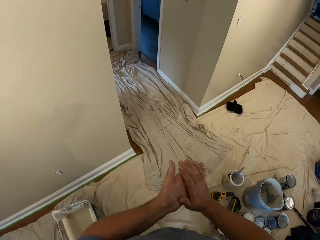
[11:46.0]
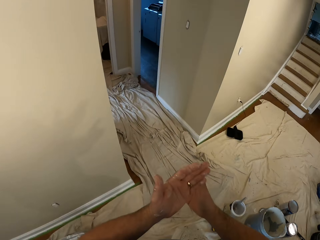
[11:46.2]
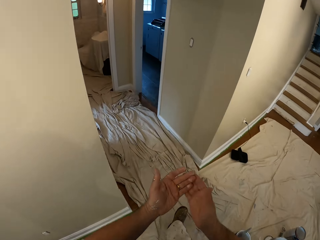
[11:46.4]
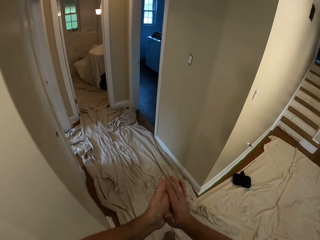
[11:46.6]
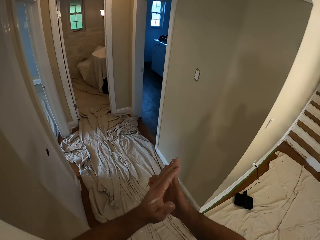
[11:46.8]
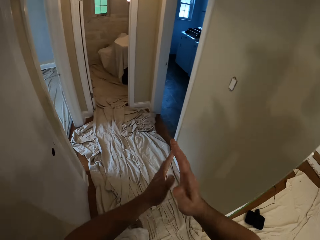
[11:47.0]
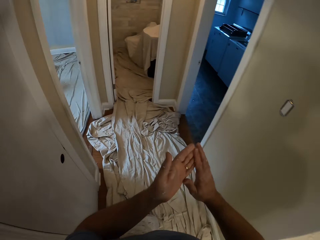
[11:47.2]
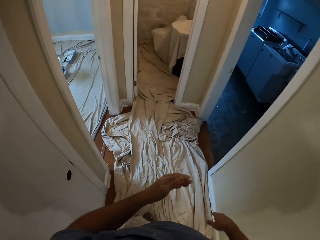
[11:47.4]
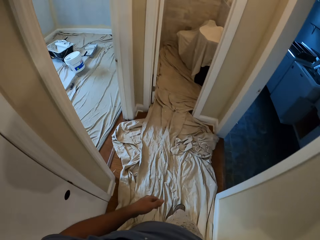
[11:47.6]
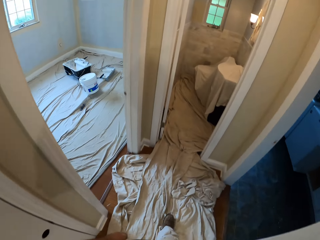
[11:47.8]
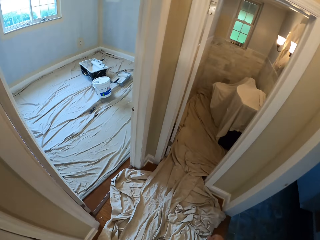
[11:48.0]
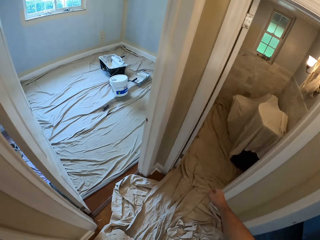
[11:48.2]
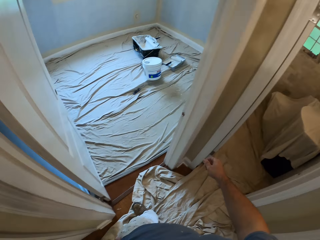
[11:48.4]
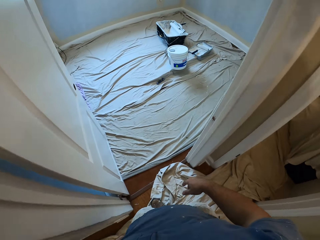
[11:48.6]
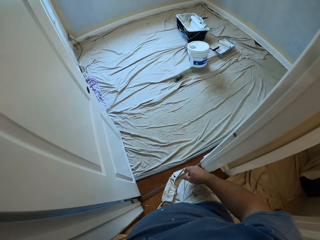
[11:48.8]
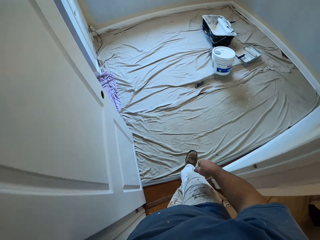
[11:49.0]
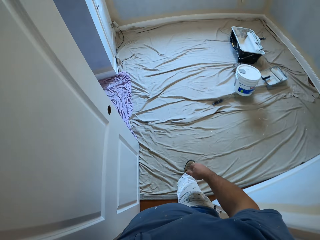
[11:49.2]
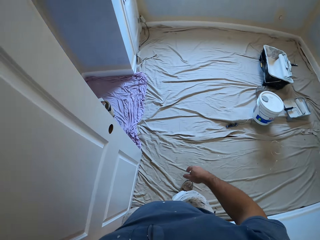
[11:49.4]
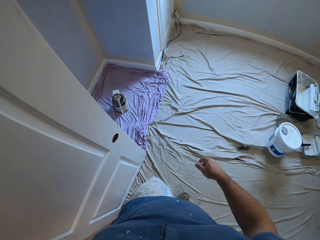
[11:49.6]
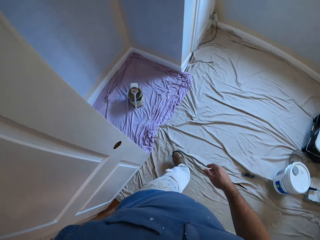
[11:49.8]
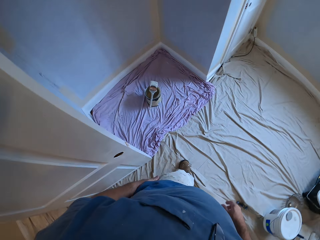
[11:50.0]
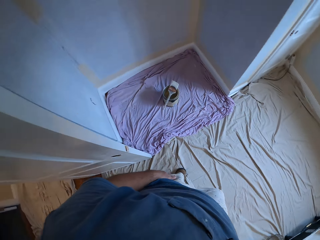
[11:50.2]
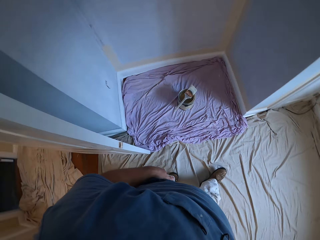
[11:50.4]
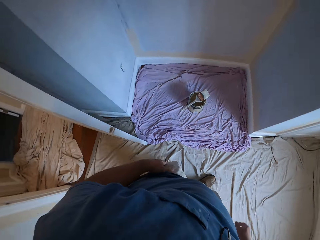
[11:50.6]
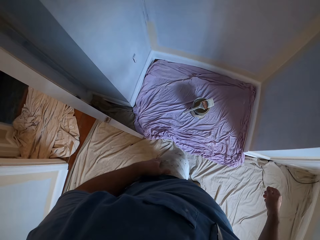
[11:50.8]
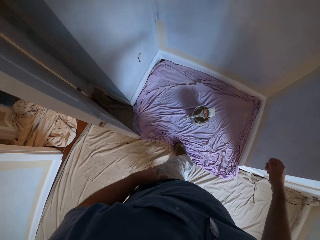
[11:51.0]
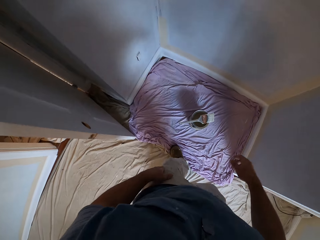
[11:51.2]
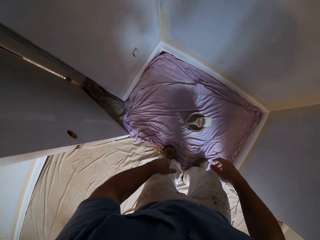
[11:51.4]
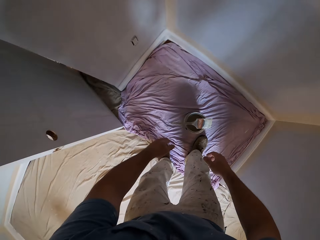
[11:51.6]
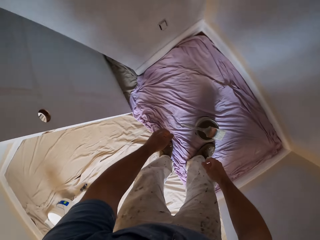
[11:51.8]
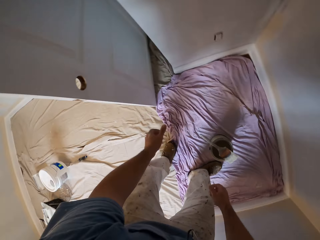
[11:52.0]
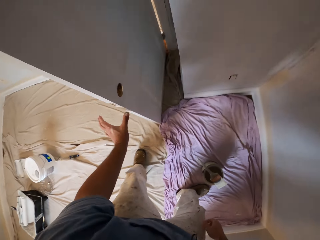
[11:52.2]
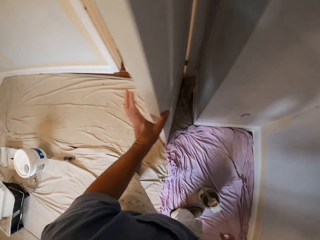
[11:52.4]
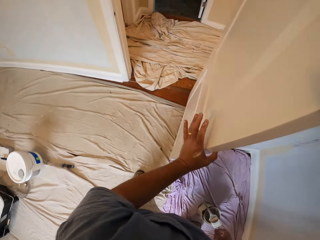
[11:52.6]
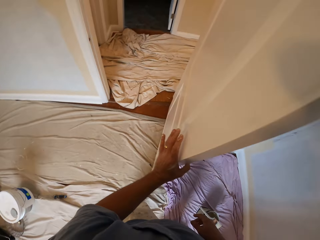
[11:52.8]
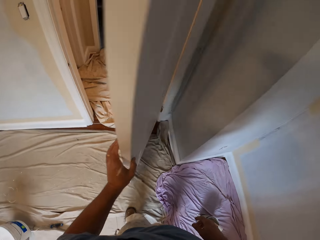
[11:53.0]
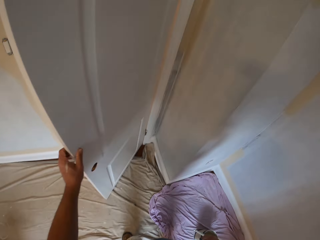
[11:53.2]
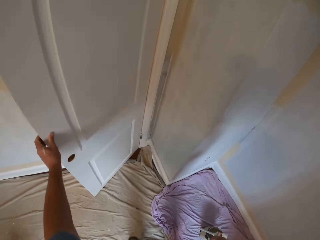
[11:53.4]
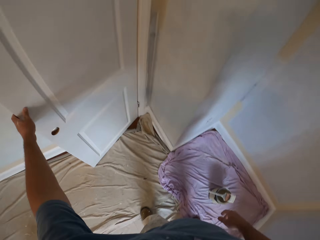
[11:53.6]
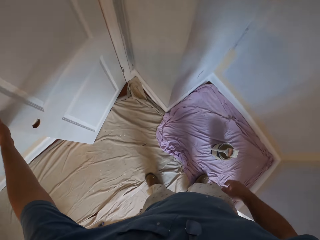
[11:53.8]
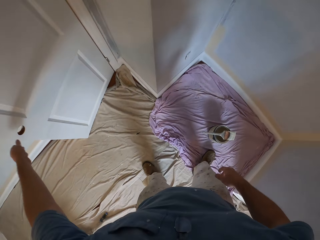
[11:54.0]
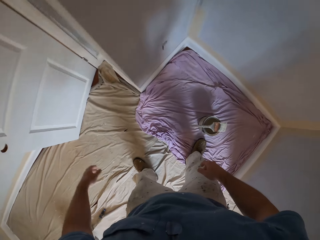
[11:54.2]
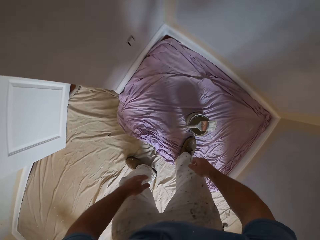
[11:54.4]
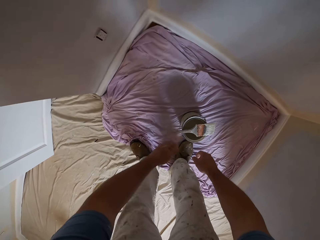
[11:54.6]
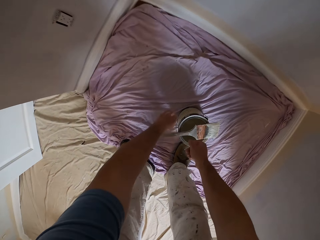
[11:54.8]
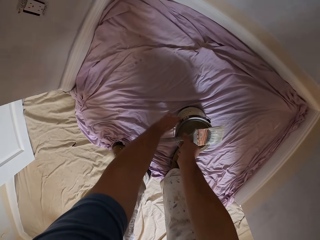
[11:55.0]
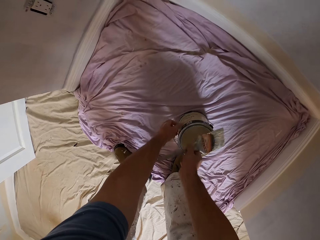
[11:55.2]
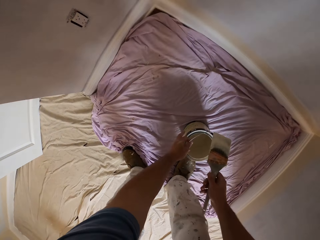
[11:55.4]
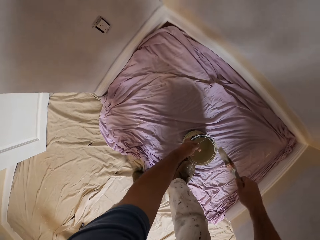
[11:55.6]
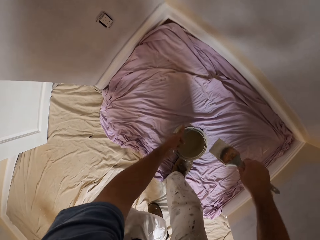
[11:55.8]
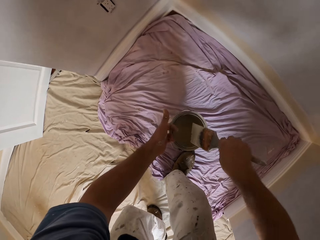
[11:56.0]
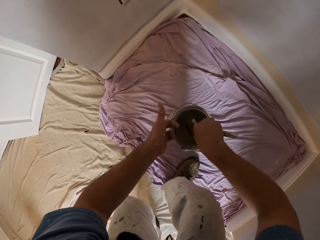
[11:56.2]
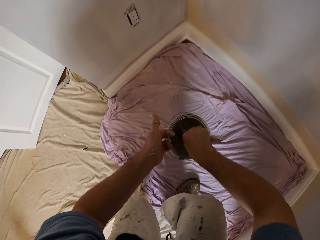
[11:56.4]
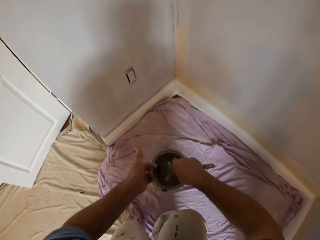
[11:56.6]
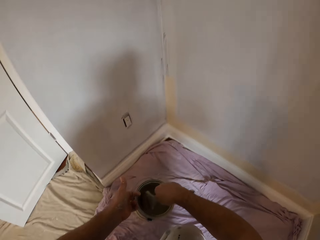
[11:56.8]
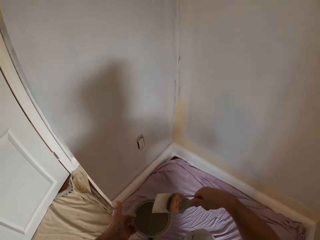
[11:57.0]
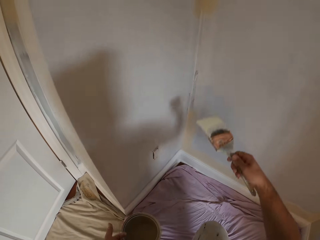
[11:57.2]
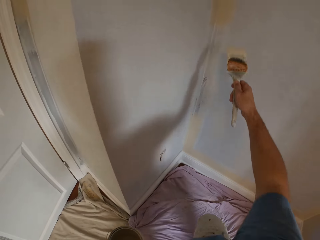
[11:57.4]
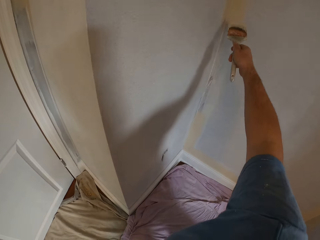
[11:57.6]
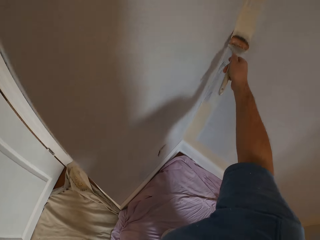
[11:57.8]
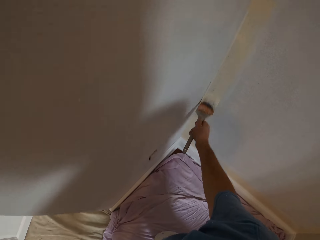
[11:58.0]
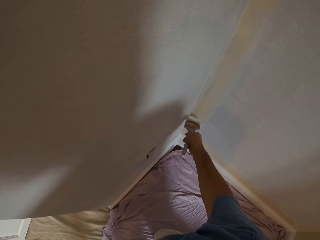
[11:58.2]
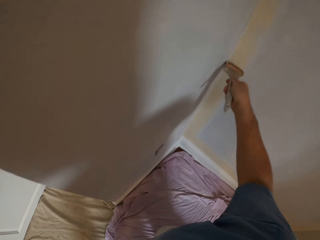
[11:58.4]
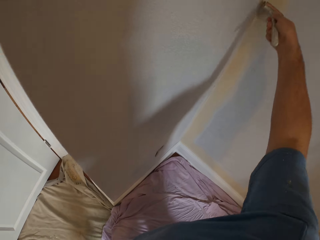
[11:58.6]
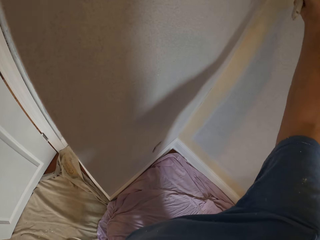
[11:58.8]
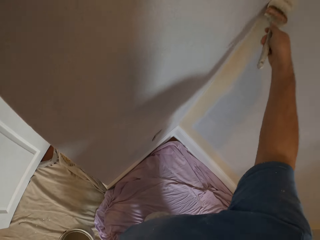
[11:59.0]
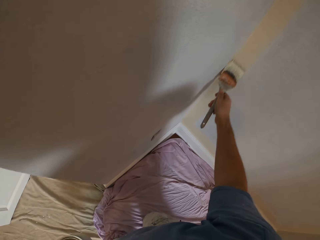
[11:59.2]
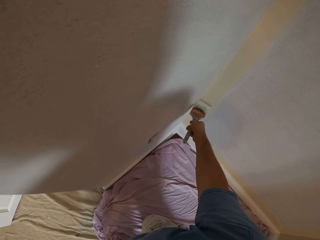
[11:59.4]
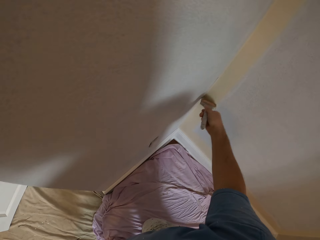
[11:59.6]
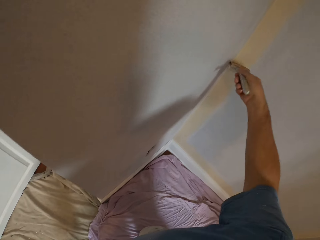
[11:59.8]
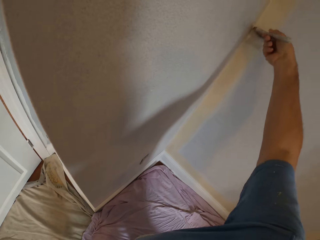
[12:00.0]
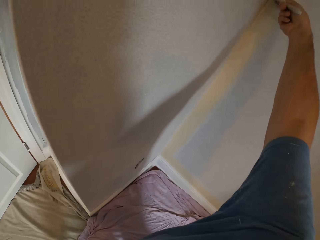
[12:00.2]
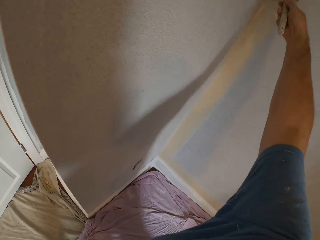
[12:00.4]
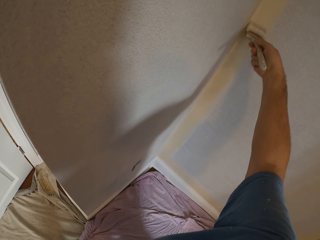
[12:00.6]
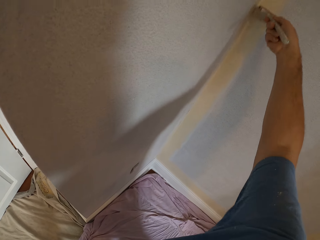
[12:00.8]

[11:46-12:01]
The camera wearer walks to a different room. They touch the door and close the door. They pick up the paint brush and container. They dip the brush into the paint container. They move towards the wall. They kneel down on the floor. They paint the wall with the brush.

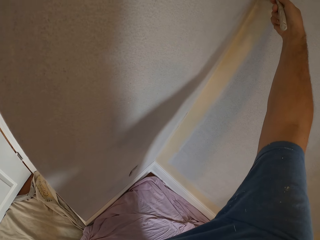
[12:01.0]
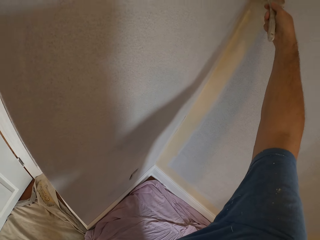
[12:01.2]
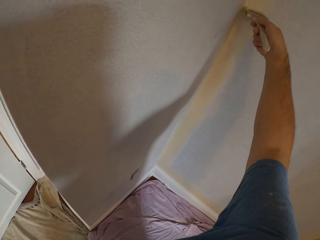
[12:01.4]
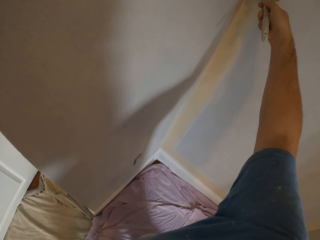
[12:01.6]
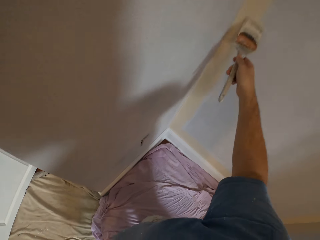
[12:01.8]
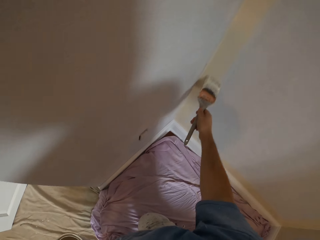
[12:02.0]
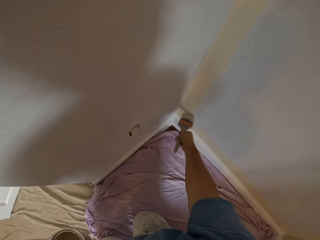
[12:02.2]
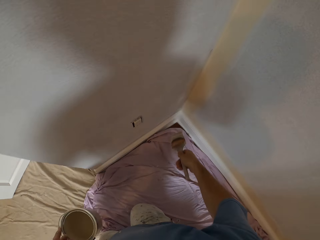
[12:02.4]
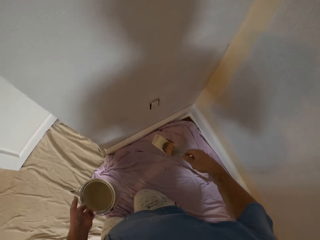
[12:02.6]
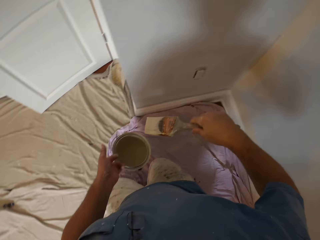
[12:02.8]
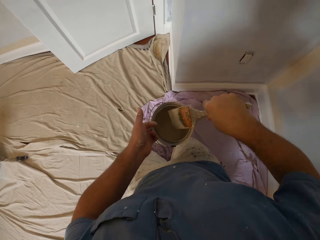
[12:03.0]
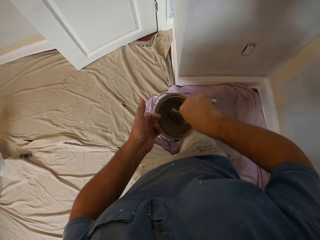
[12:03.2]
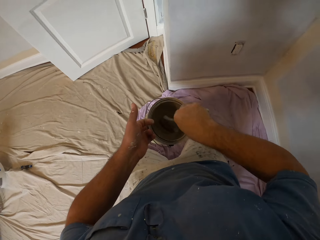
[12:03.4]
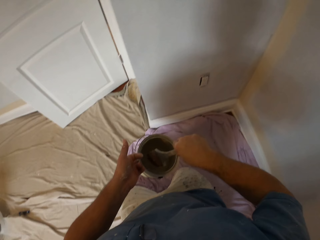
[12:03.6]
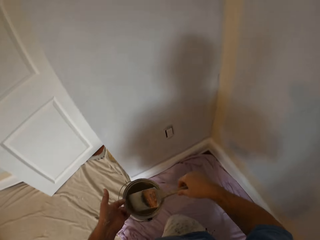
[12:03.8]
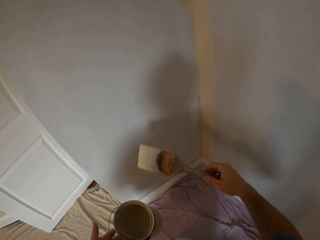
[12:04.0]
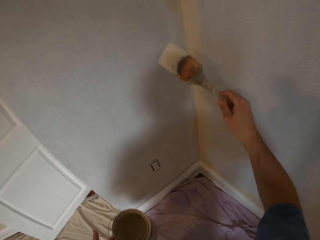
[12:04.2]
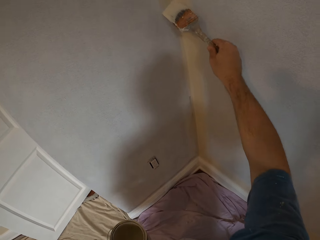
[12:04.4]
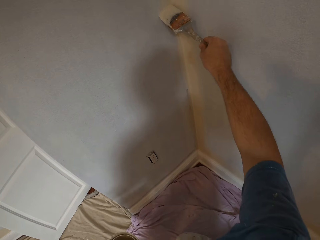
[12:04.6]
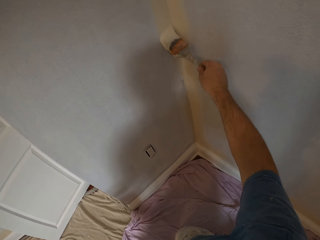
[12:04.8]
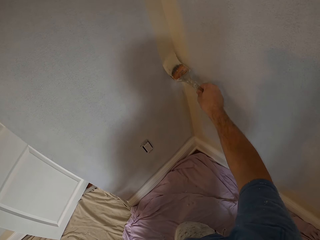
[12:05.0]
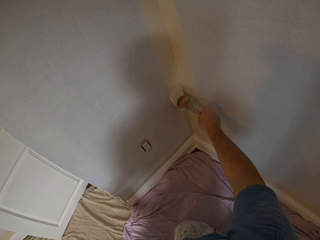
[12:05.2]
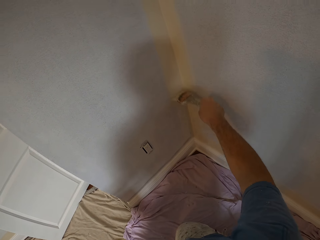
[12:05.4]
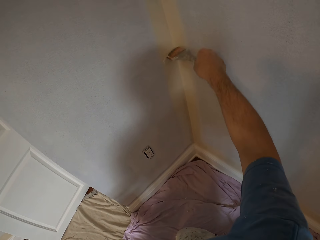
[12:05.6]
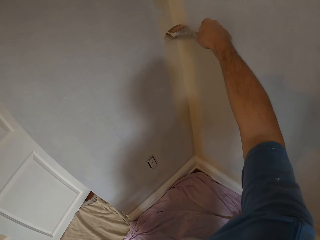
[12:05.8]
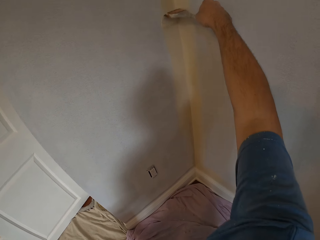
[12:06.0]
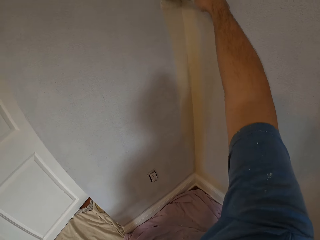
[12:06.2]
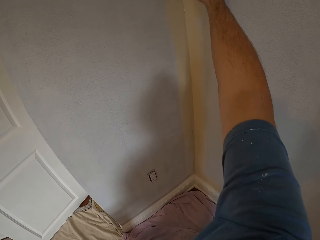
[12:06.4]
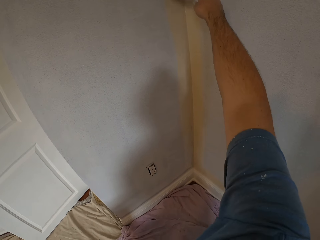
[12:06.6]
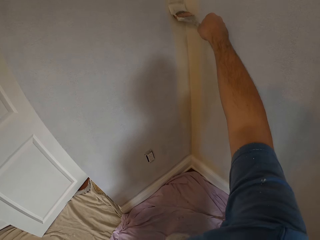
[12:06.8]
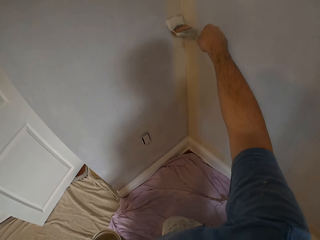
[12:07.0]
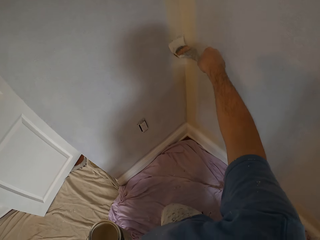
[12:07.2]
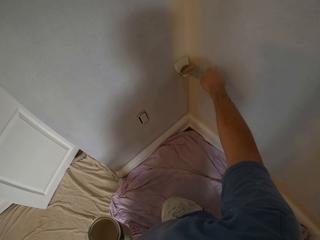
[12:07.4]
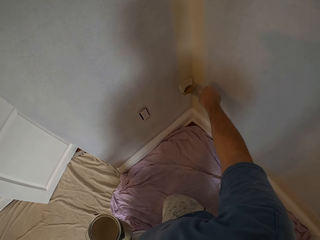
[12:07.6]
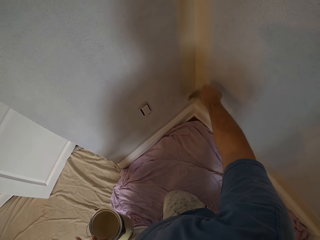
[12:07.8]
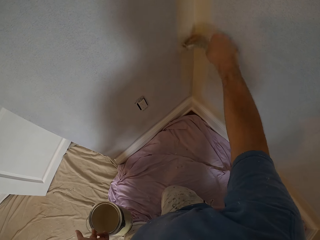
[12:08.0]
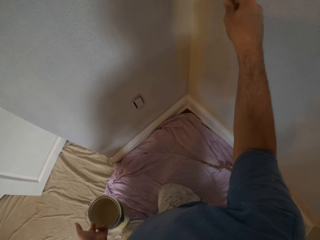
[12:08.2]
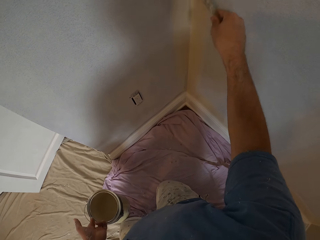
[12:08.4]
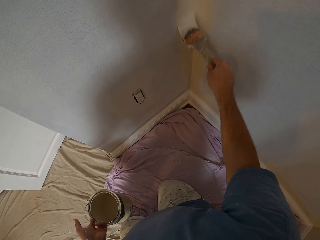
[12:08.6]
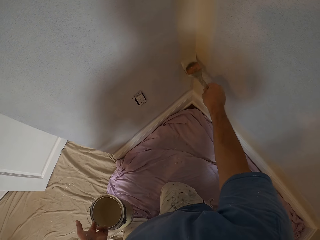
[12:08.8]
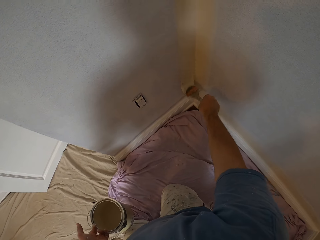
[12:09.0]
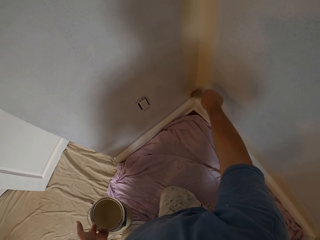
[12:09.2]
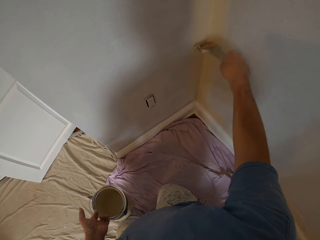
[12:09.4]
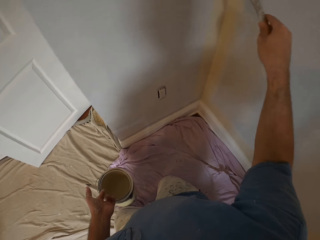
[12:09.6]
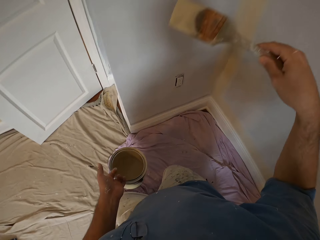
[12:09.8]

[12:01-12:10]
The camera wearer dips the brush into the paint container. They paint the wall with the brush.
